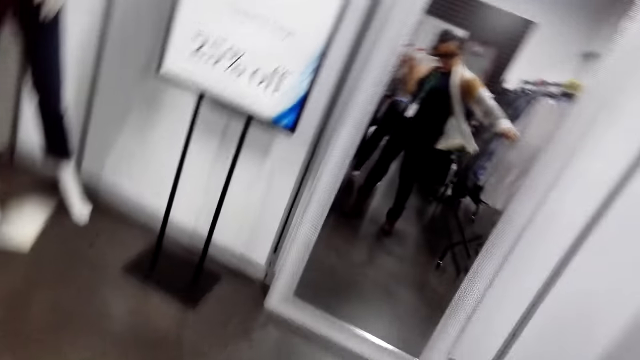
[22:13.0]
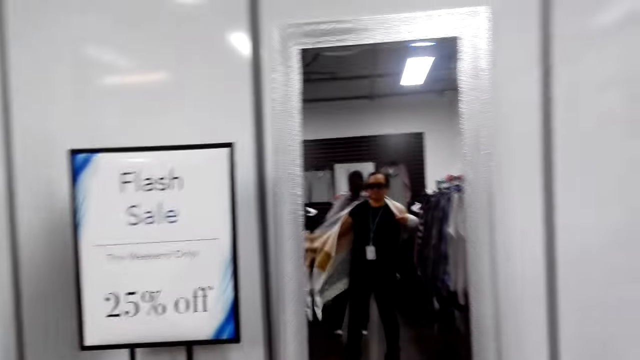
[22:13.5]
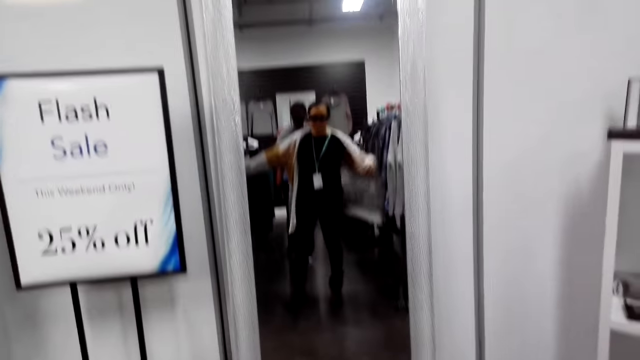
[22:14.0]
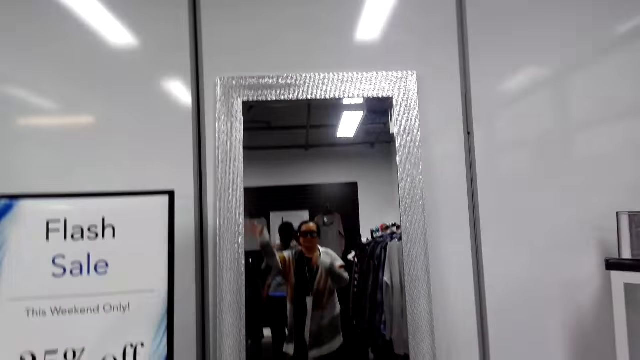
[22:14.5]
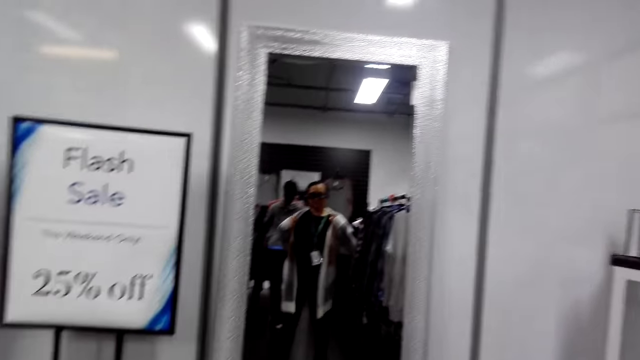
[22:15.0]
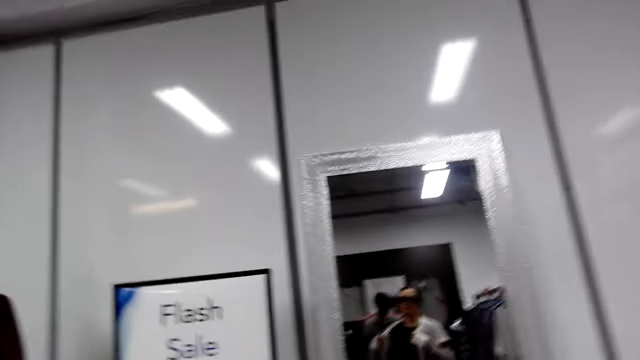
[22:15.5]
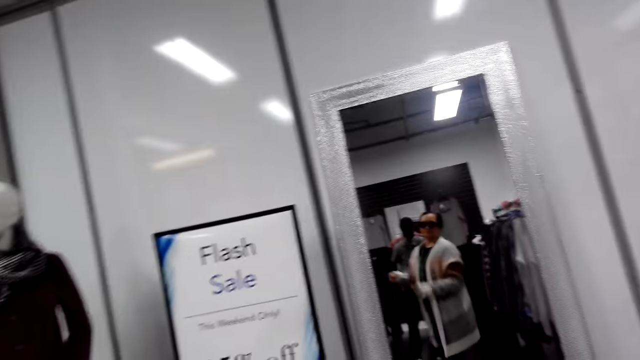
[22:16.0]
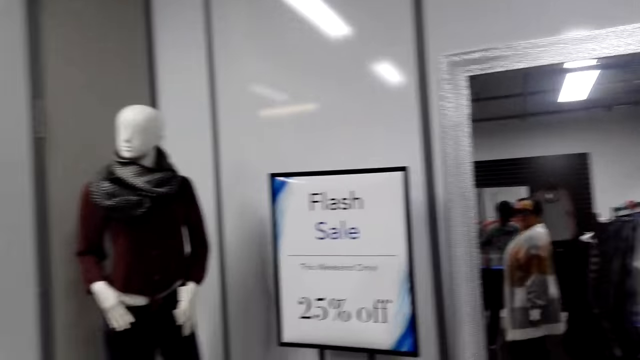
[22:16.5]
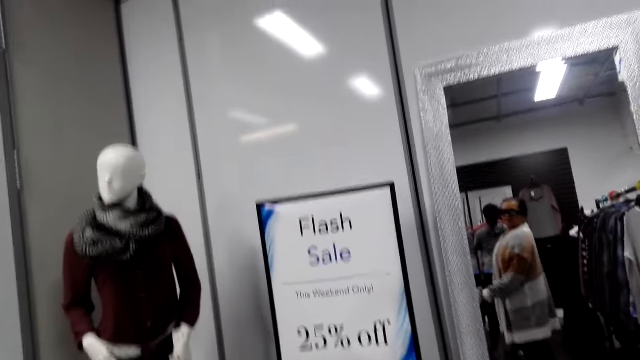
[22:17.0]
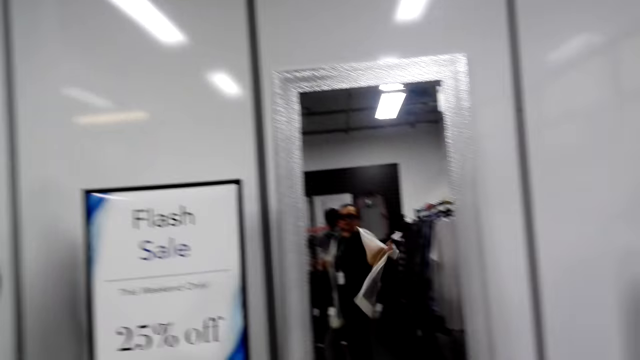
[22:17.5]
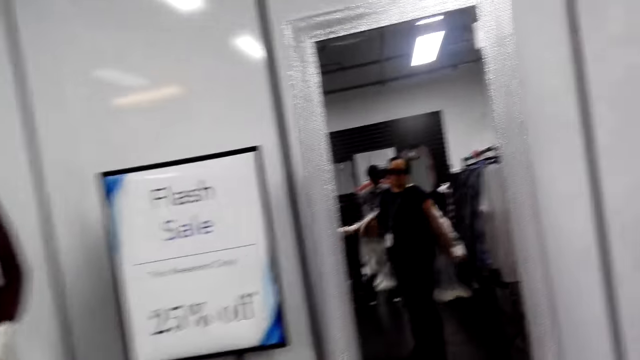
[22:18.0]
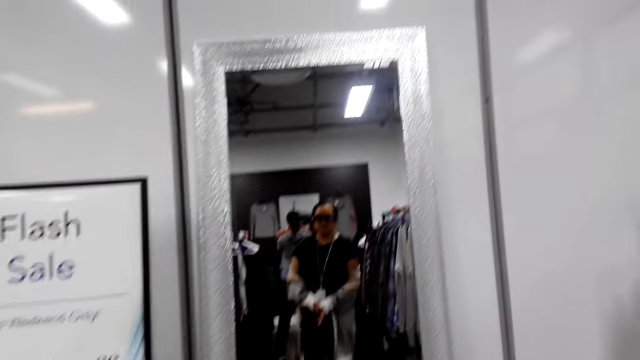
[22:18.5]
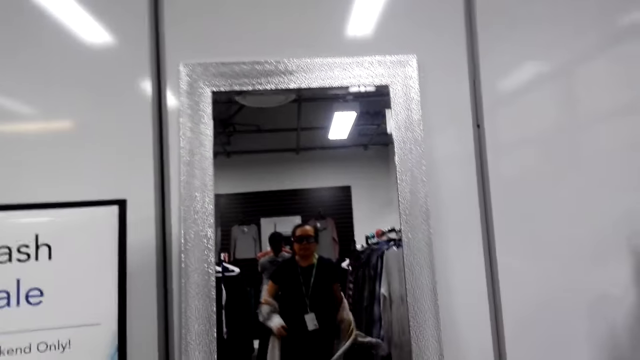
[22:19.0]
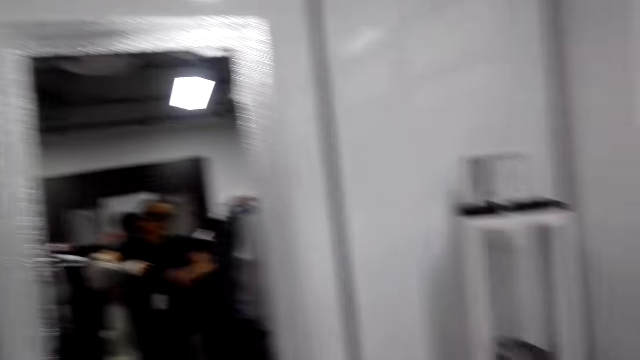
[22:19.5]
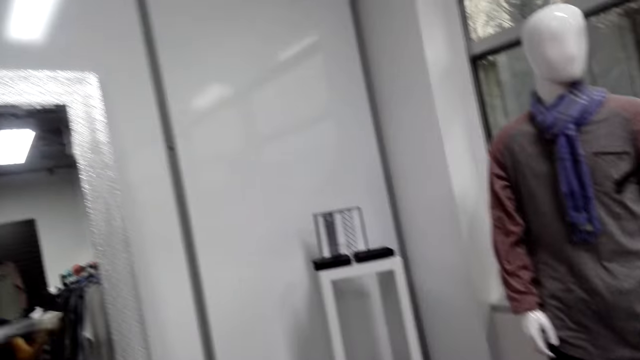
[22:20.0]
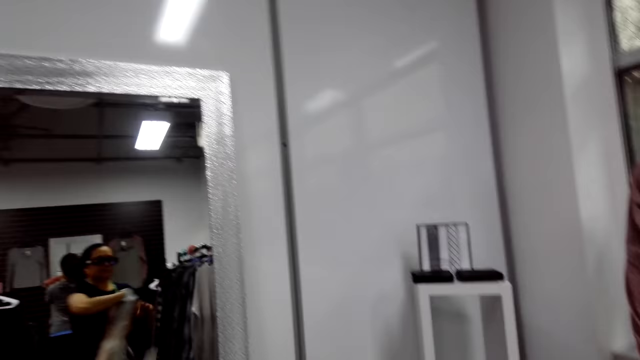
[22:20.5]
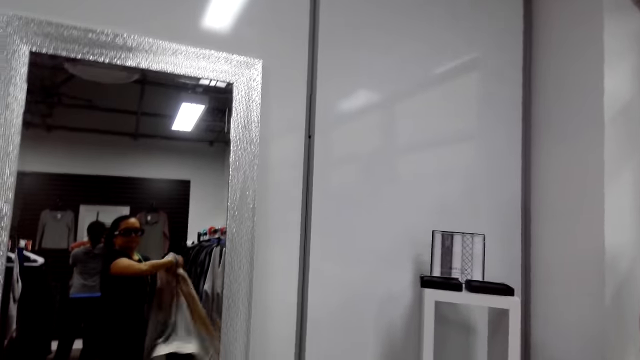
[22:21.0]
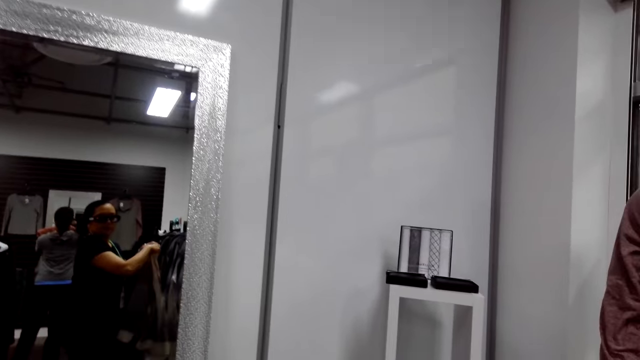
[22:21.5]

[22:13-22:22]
The camera wearer puts on the sweater. She looks at herself in the mirror. She removes the sweater.

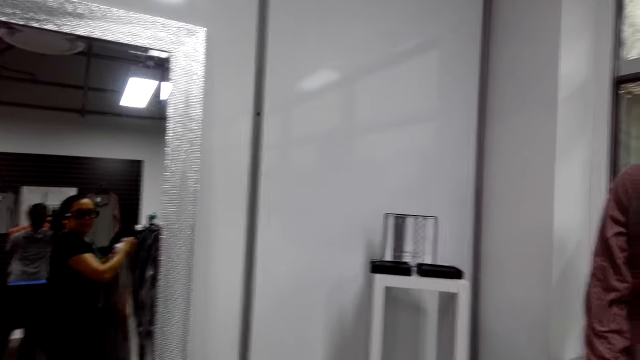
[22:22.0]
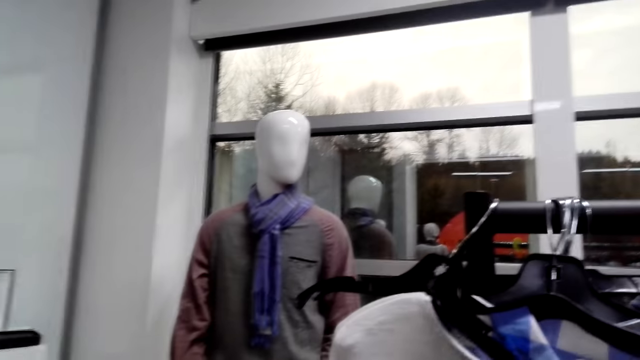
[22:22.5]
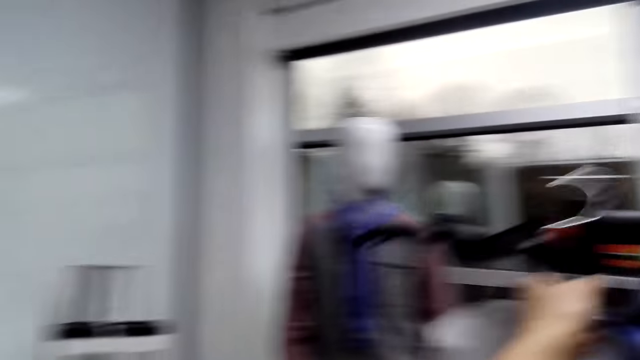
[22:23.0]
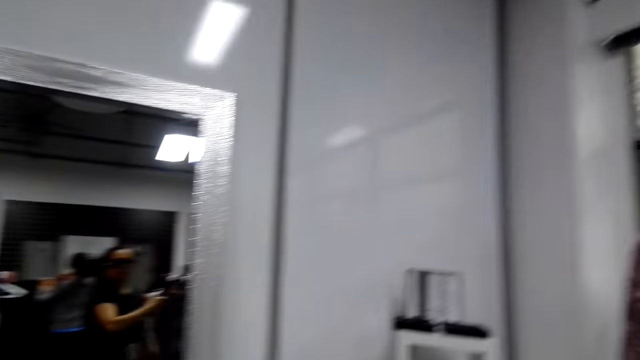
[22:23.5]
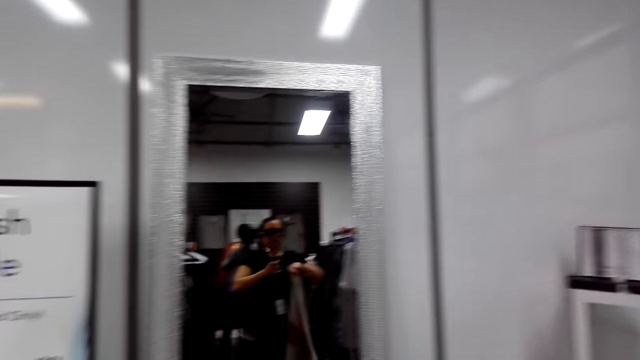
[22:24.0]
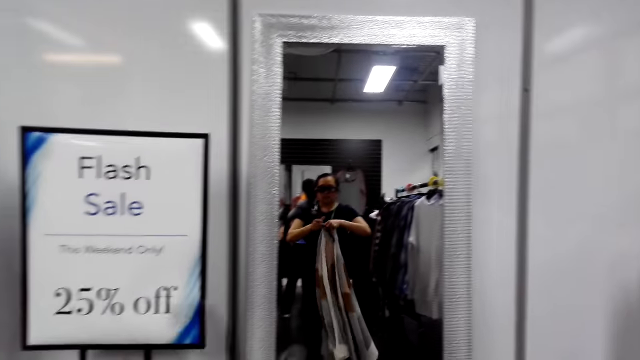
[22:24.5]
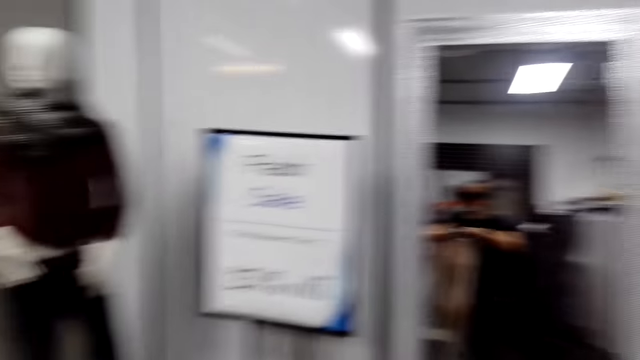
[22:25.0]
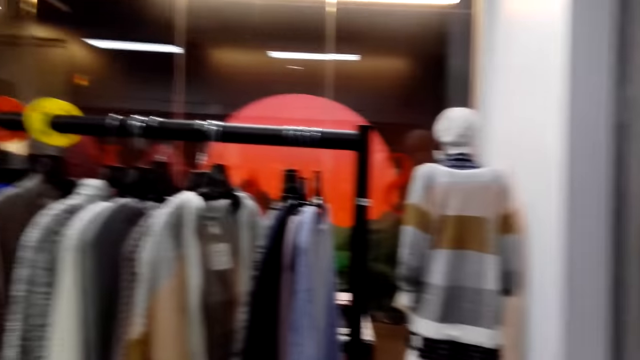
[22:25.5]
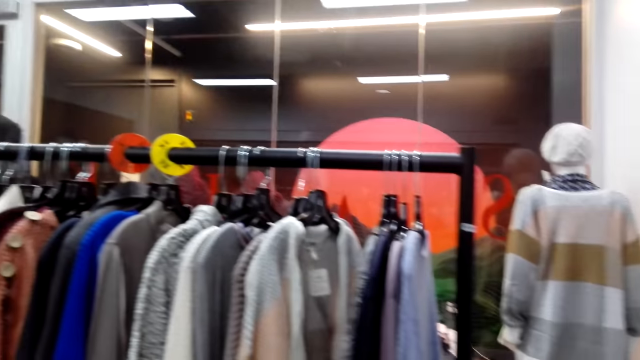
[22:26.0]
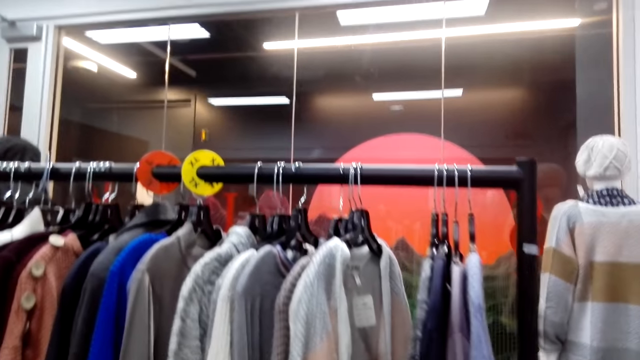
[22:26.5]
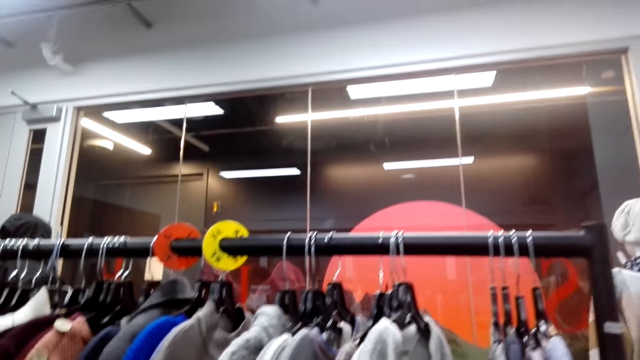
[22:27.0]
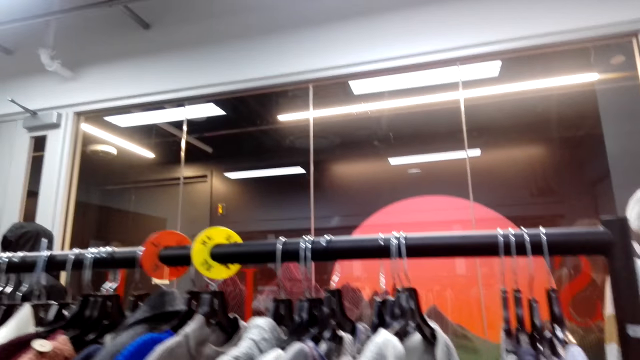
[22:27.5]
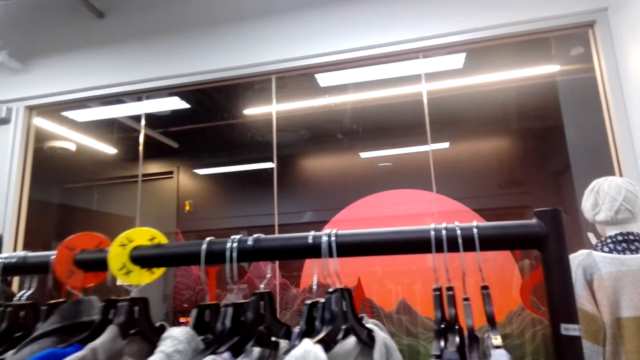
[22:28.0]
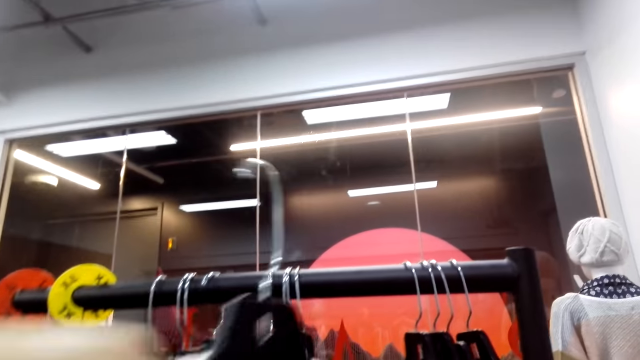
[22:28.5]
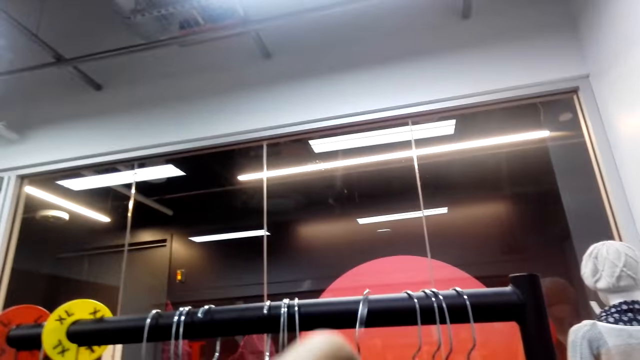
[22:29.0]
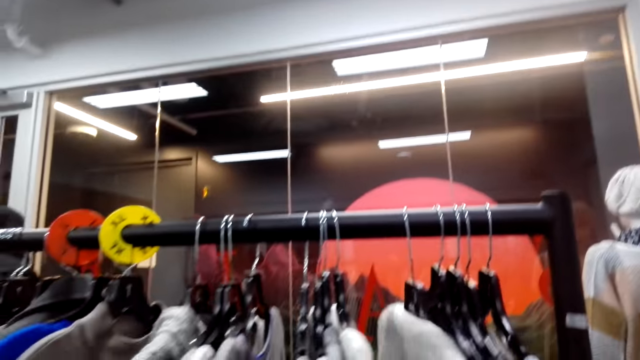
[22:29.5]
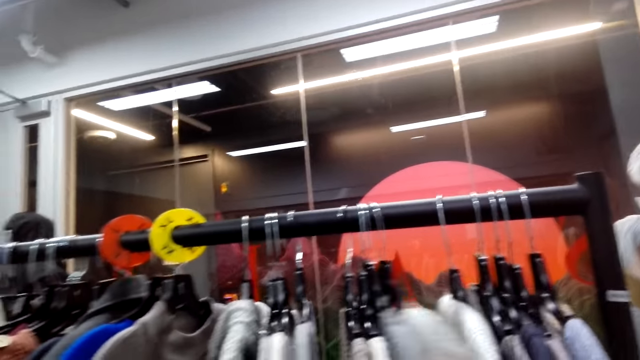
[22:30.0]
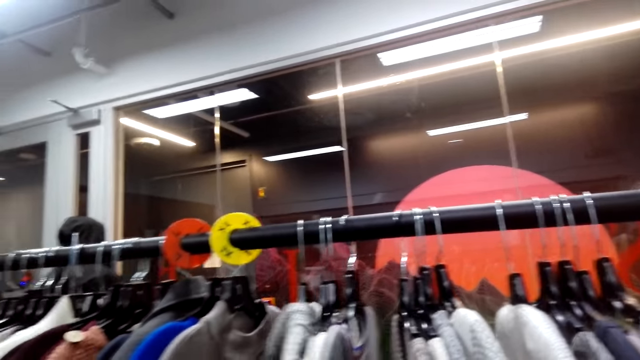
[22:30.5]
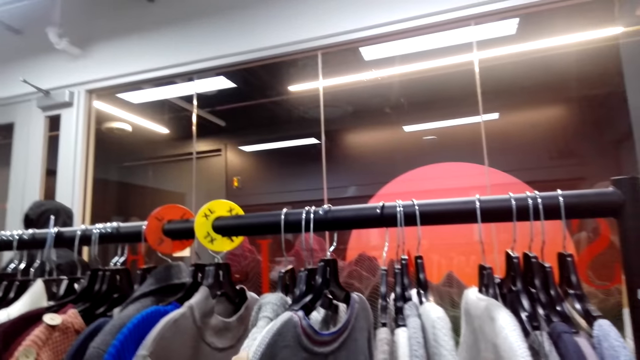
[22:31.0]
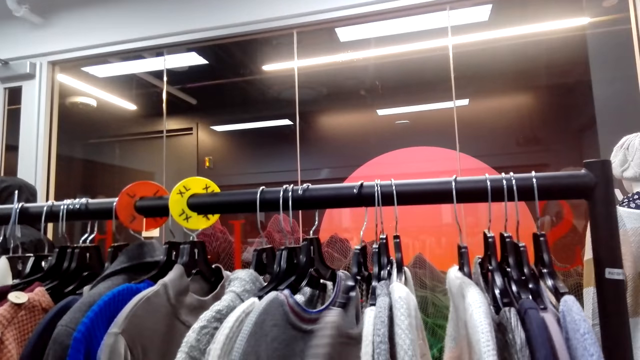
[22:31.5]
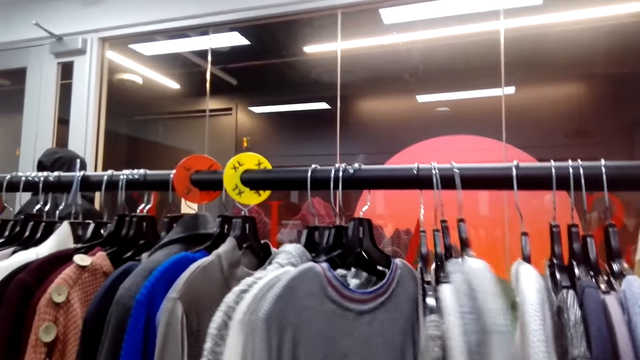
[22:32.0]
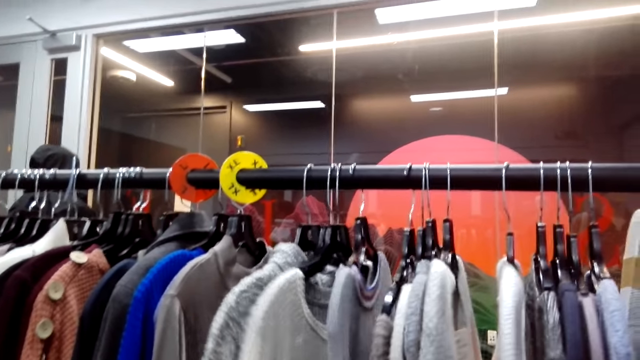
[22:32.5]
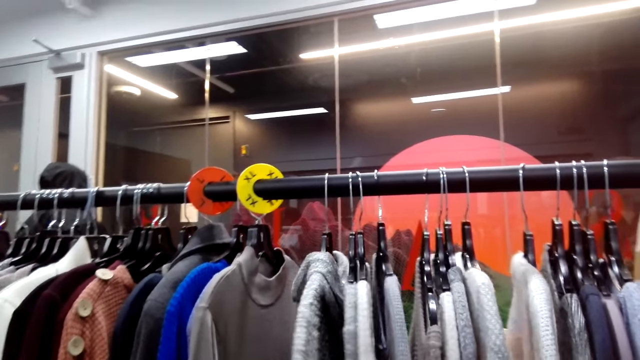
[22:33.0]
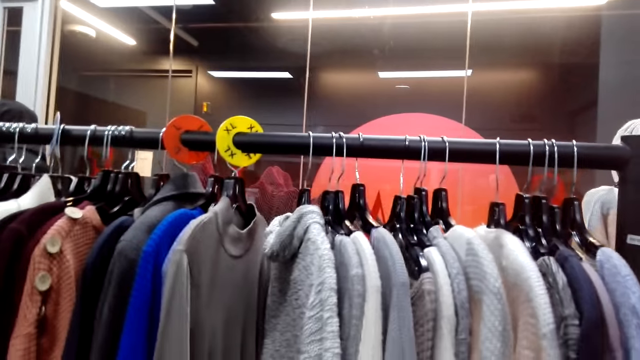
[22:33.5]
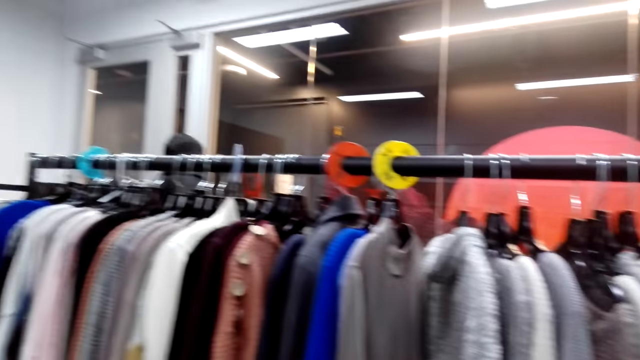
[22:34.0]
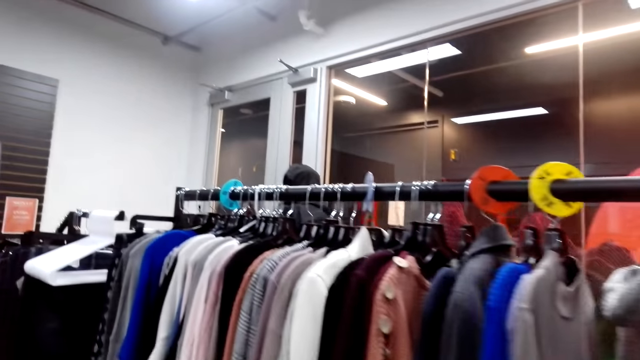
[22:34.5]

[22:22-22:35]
A lady picks a hanger from the rail. The camera wearer picks the hanger. They put the sweater in the hanger. The lady puts a cloth on the rail. The camera wearer hangs the sweater on the clothes rack. They look at clothes in the clothes rack.
